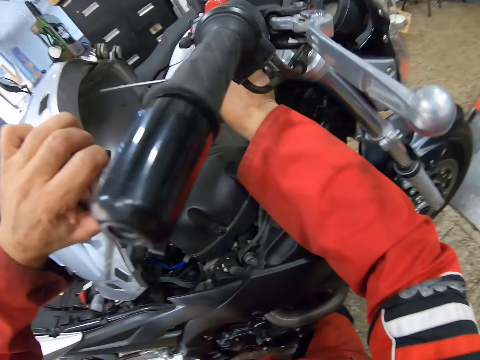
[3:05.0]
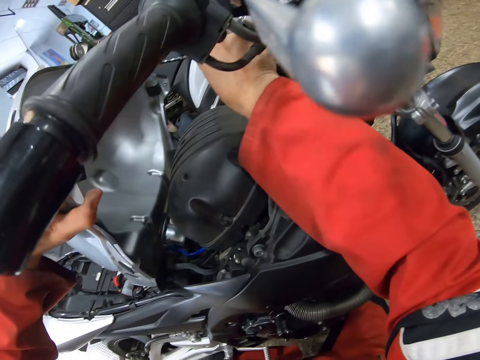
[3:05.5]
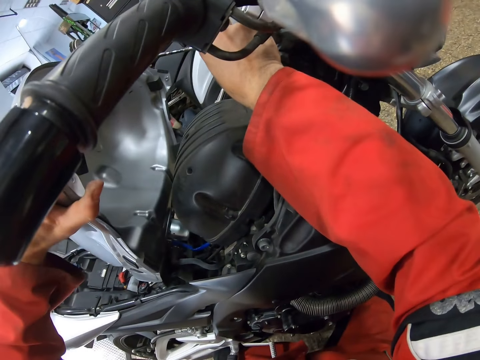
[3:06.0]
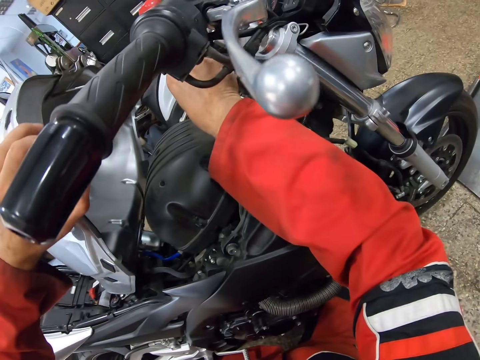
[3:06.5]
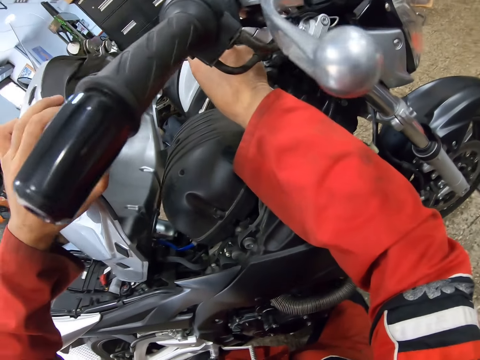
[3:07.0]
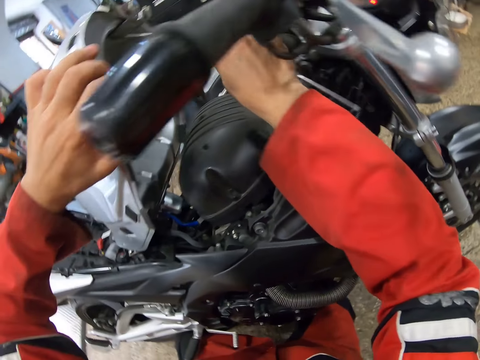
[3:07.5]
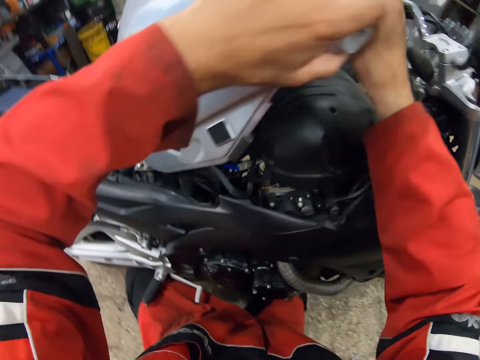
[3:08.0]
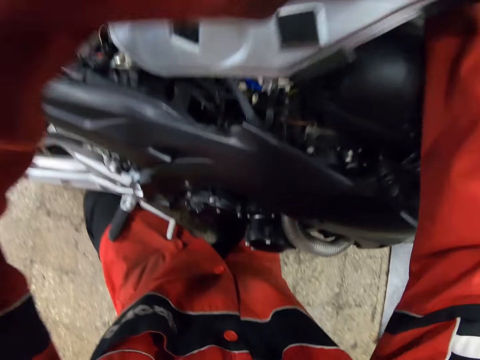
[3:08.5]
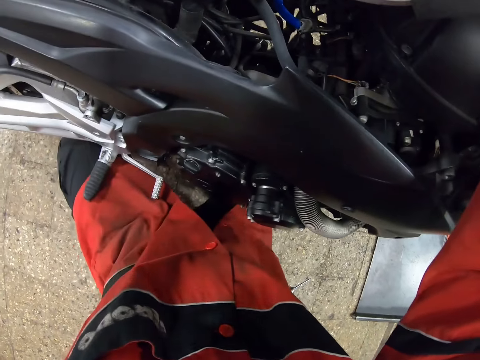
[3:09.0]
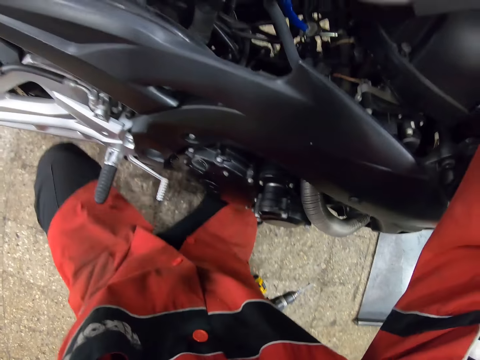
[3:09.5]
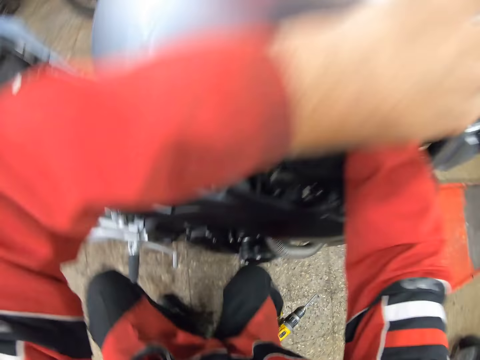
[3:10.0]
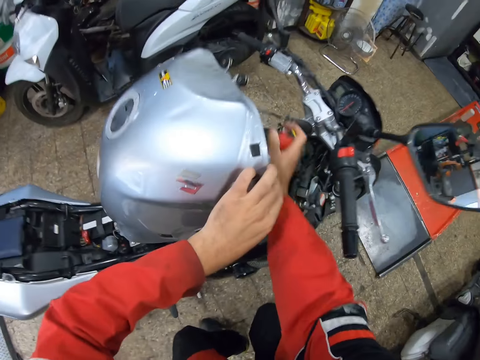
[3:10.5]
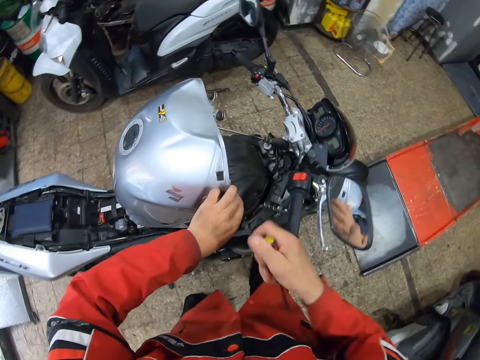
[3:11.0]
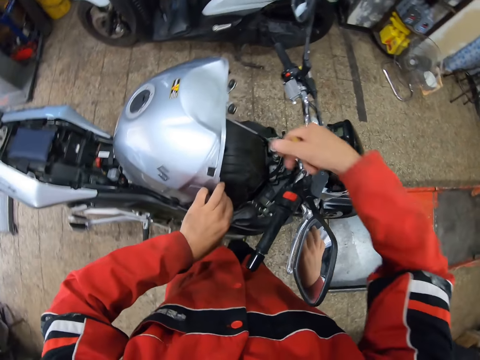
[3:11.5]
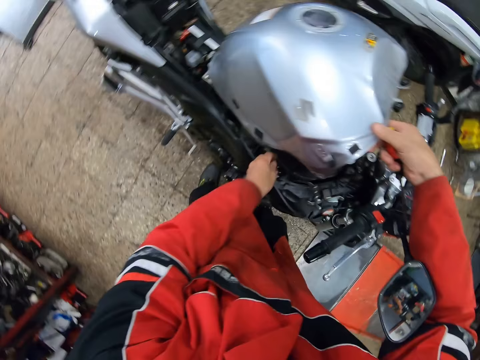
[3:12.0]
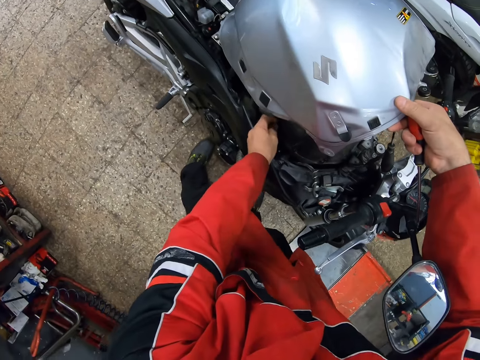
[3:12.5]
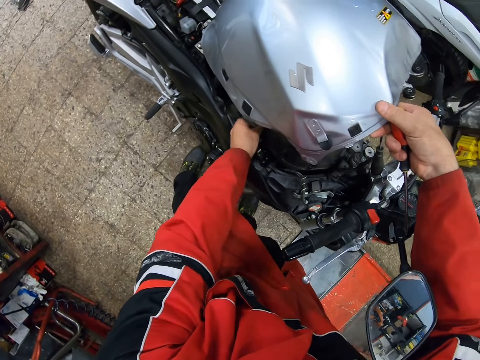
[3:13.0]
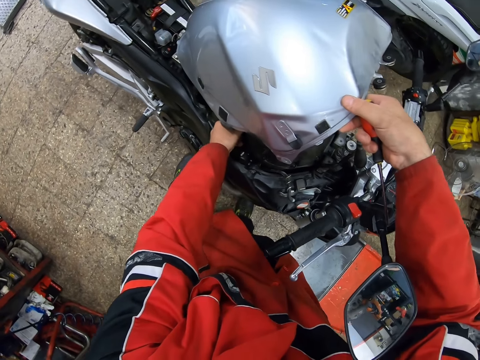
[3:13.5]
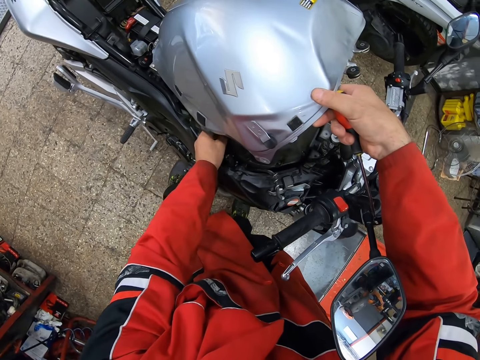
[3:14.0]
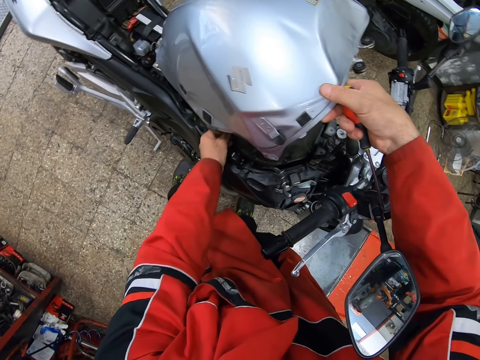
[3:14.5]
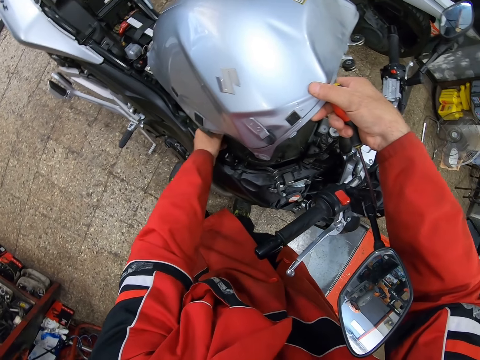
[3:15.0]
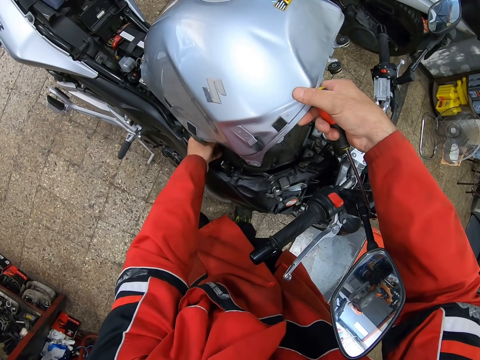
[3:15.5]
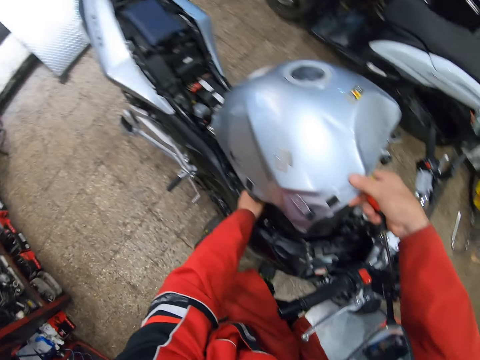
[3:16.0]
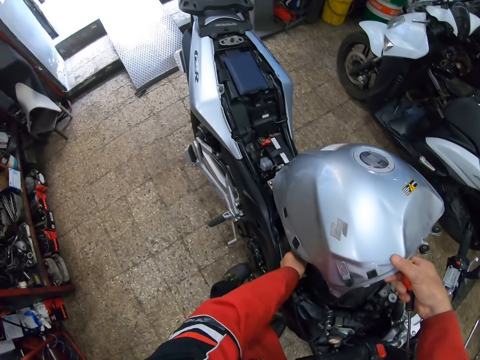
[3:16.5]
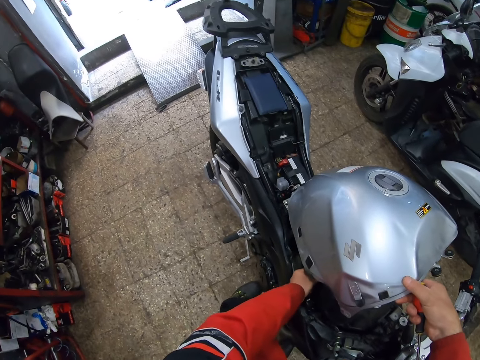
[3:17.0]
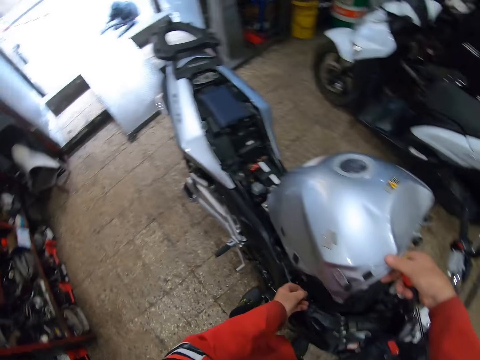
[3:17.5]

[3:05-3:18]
The camera wearer stands up. He holds the bike gas tank with his right hand. He unscrews a bolt with his left hand. He holds the screwdriver.

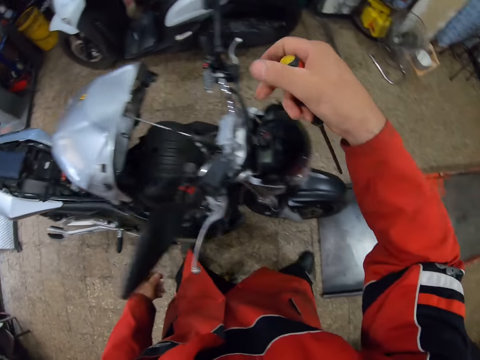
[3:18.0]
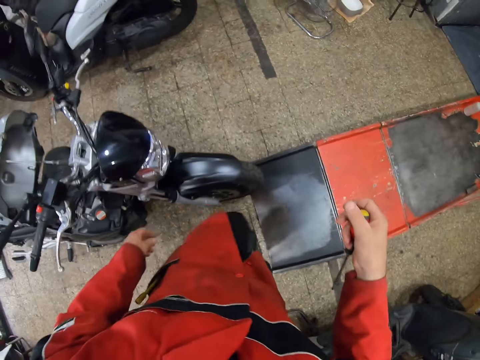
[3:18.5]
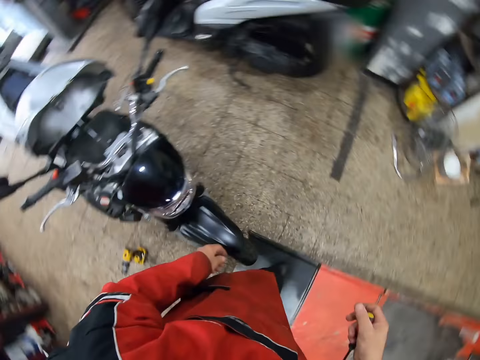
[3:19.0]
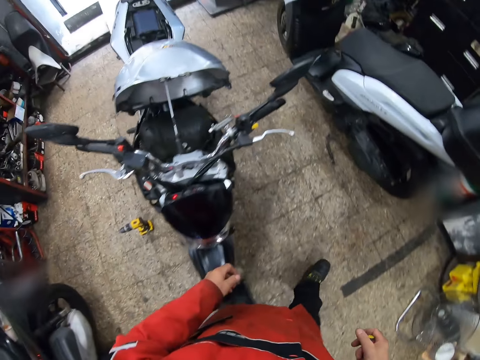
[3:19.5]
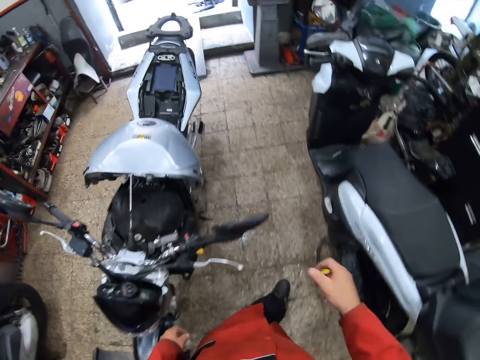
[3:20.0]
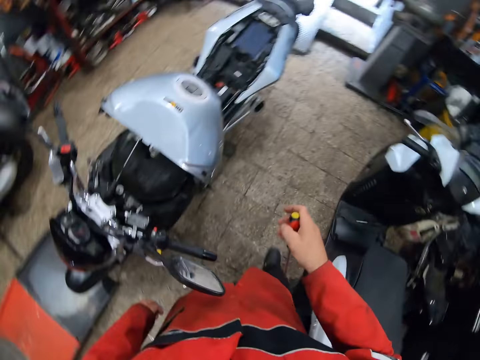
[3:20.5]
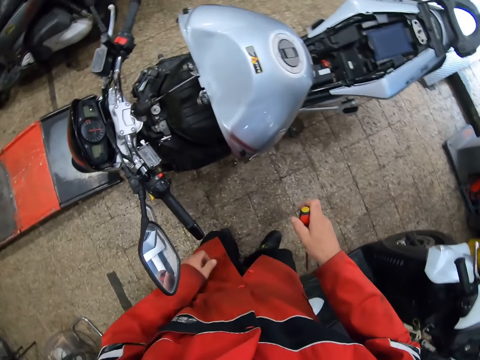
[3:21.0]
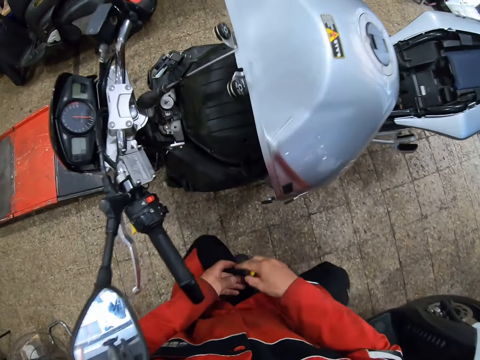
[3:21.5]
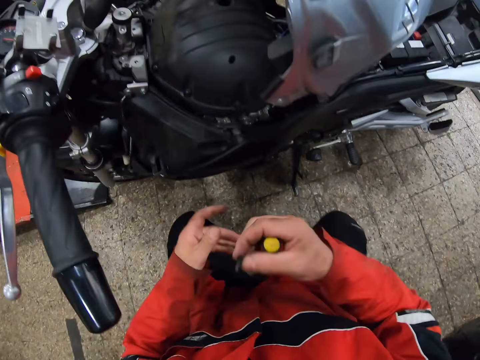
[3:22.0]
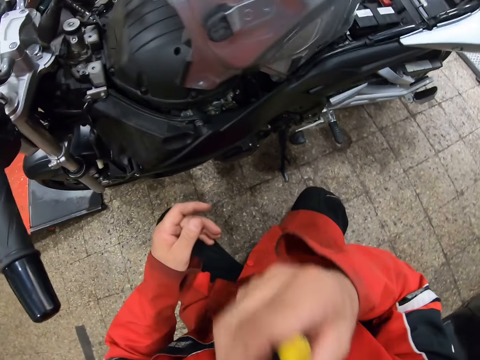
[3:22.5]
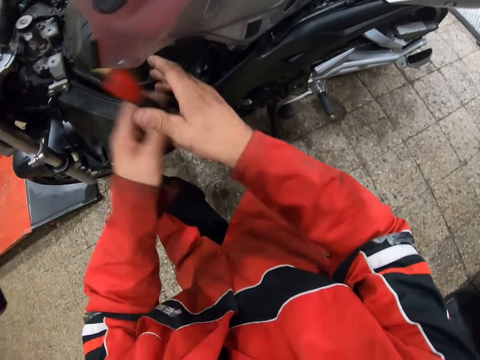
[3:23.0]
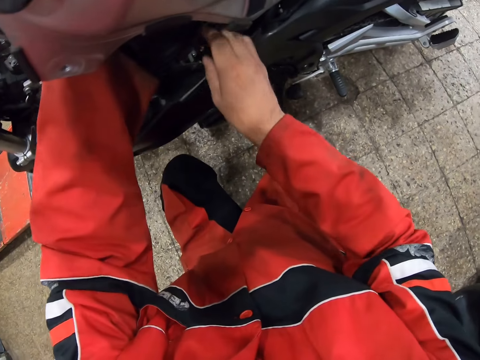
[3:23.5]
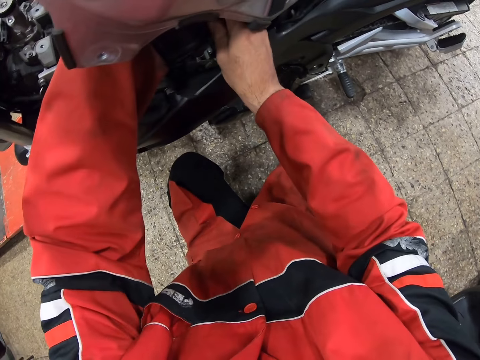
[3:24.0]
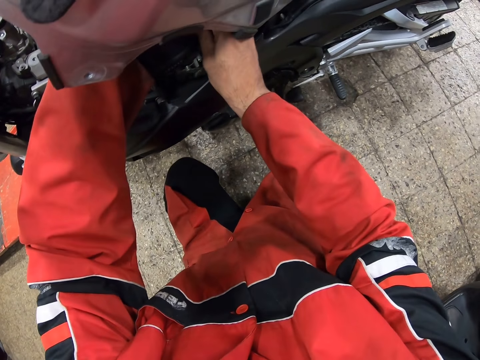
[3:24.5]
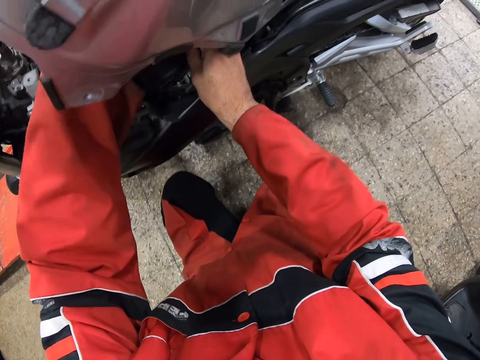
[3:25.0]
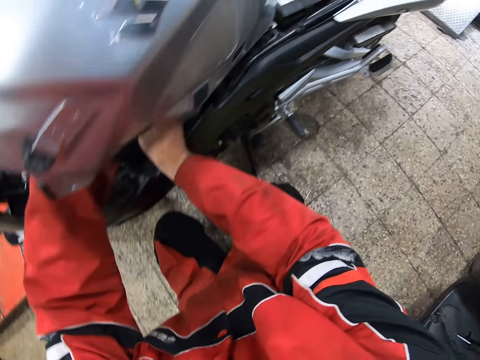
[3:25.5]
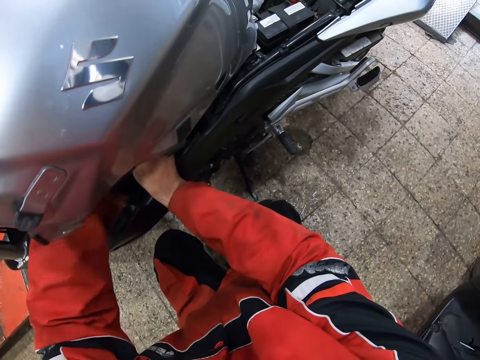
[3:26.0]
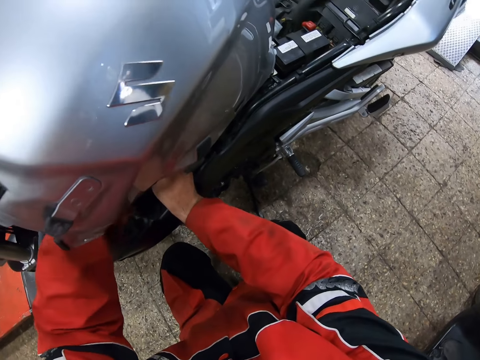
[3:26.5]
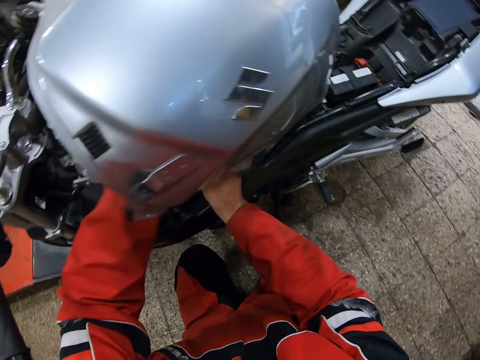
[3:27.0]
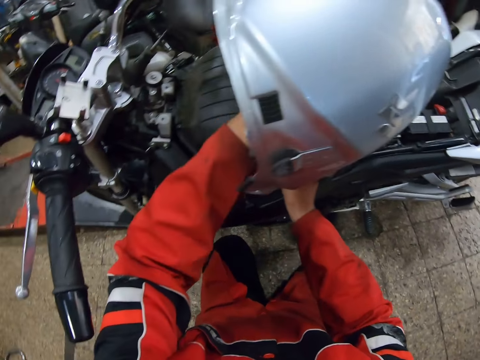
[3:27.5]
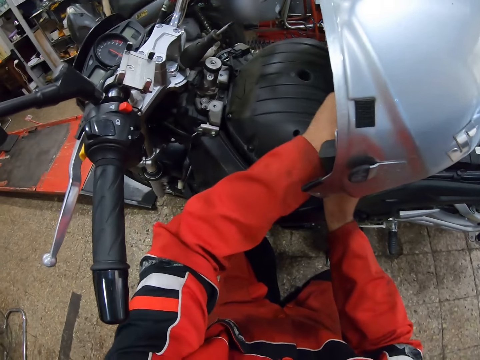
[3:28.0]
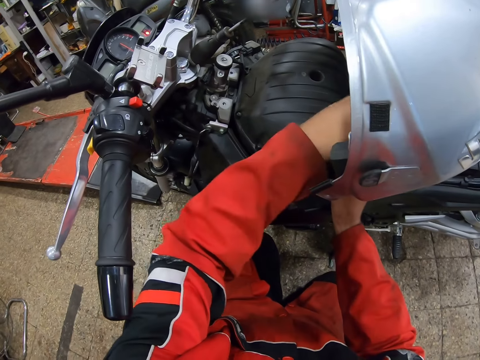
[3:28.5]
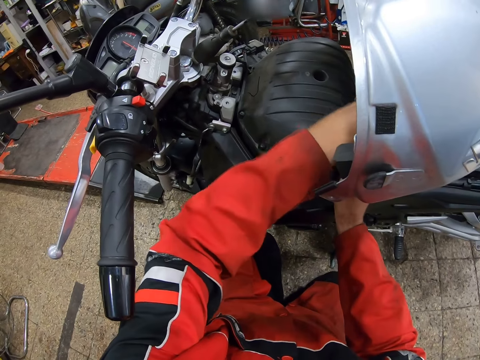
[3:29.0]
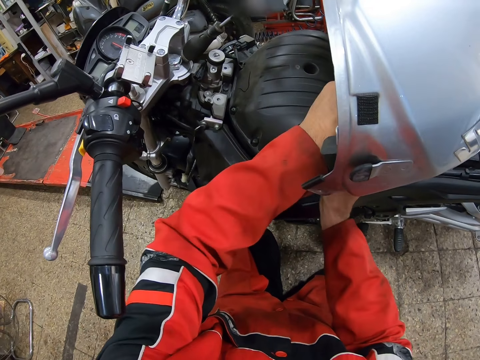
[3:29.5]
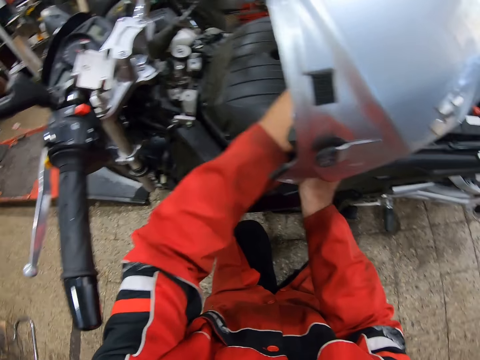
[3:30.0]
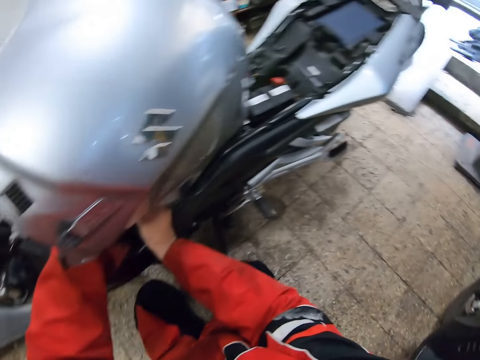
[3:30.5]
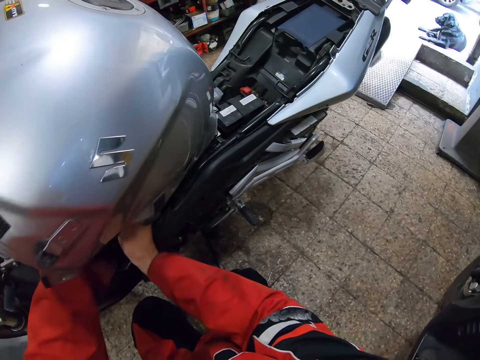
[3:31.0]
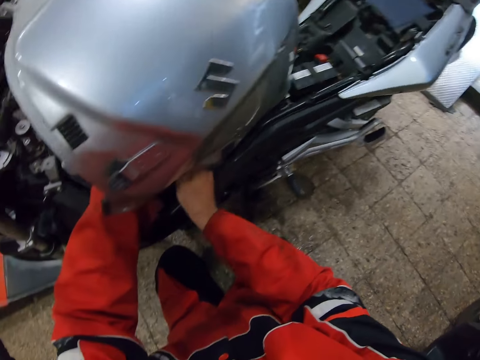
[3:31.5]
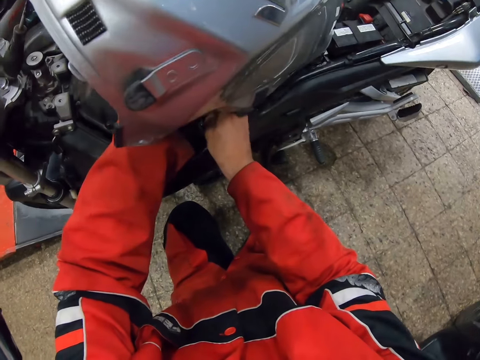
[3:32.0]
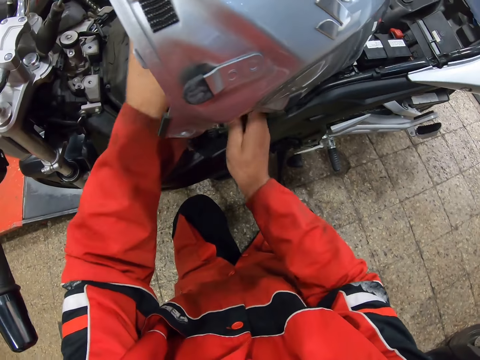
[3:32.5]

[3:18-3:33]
The camera wearer walks to the other side of the bike. He squats. He bends a bit. He puts his hand in his mouth. He passes the screwdriver to his left hand. He holds the screwdriver. He puts his hands under the bike gas tank. He tightens the screw with his left hand.
